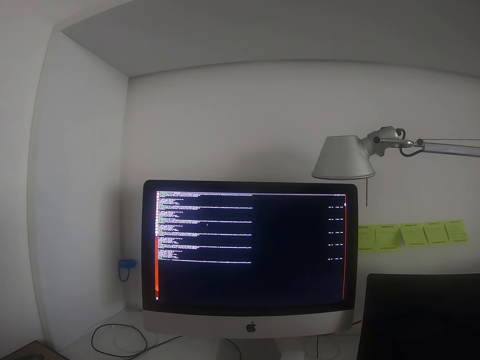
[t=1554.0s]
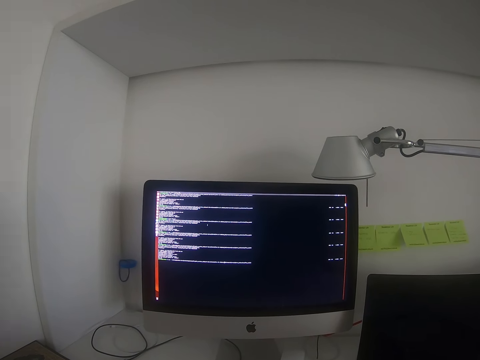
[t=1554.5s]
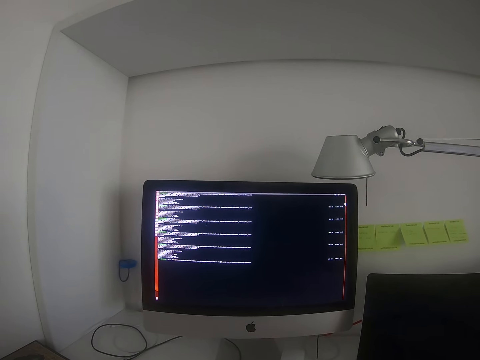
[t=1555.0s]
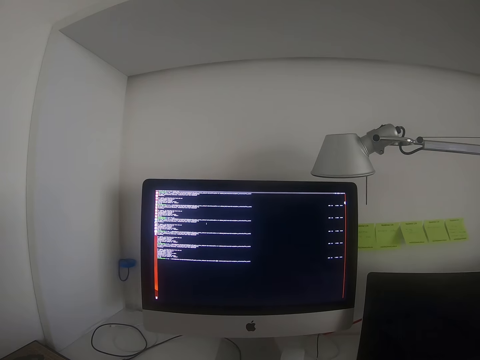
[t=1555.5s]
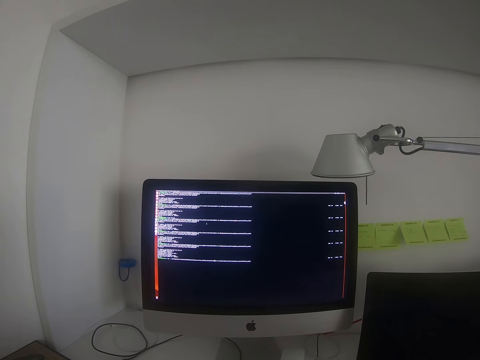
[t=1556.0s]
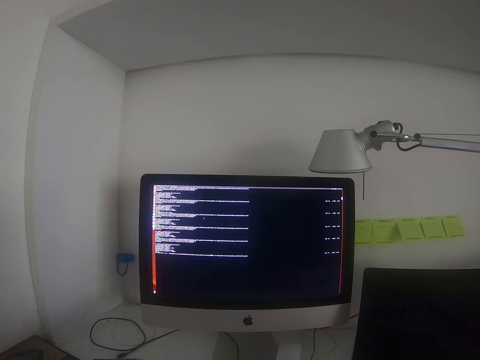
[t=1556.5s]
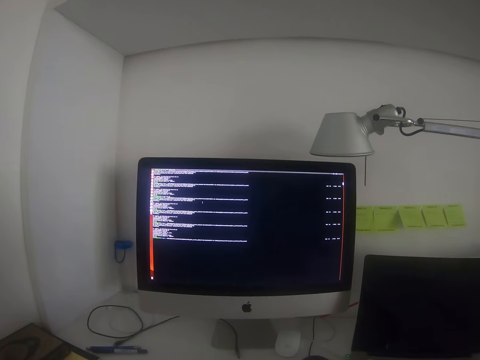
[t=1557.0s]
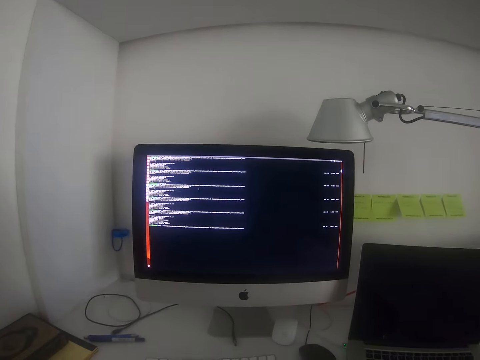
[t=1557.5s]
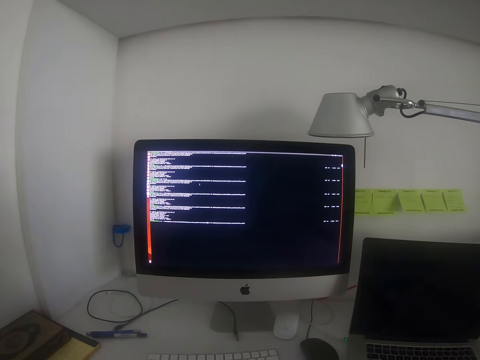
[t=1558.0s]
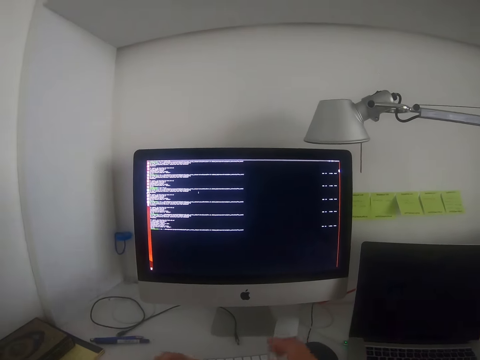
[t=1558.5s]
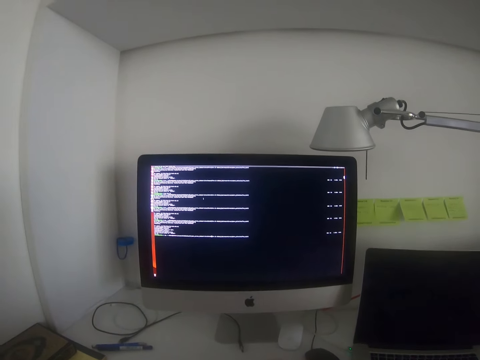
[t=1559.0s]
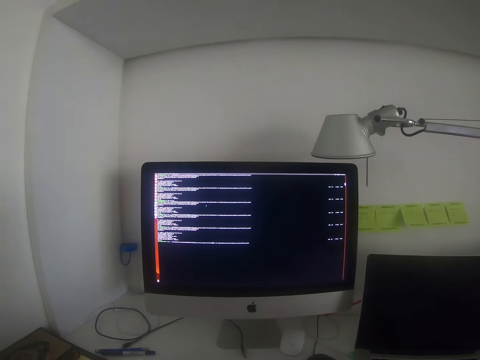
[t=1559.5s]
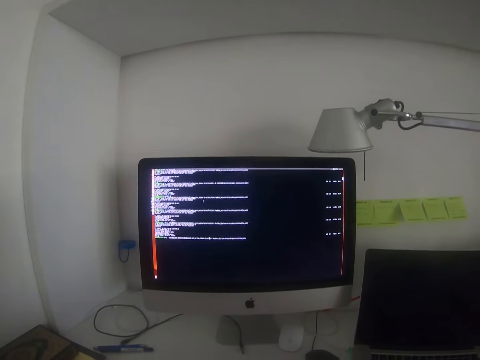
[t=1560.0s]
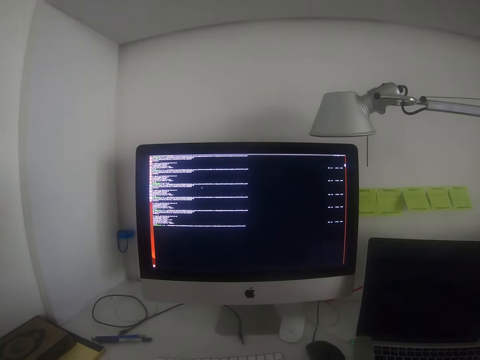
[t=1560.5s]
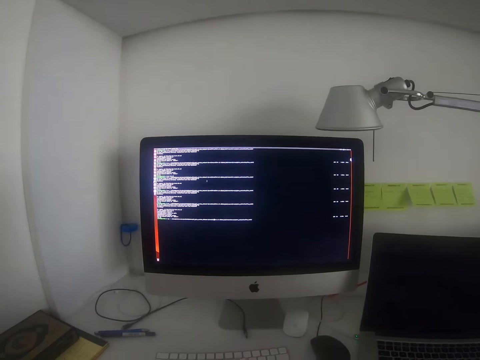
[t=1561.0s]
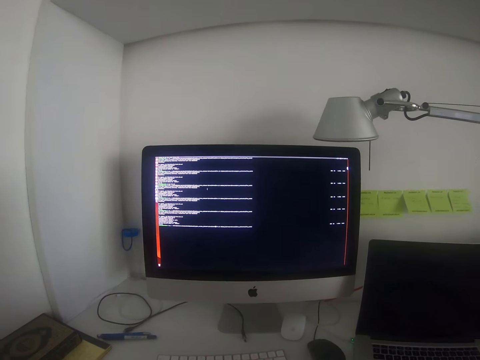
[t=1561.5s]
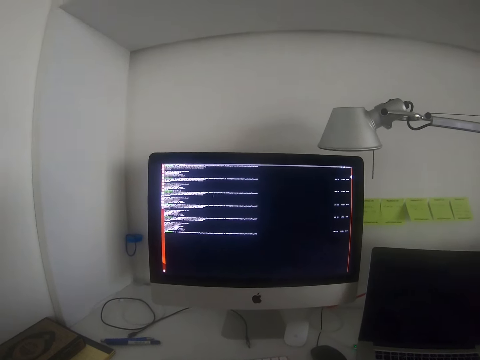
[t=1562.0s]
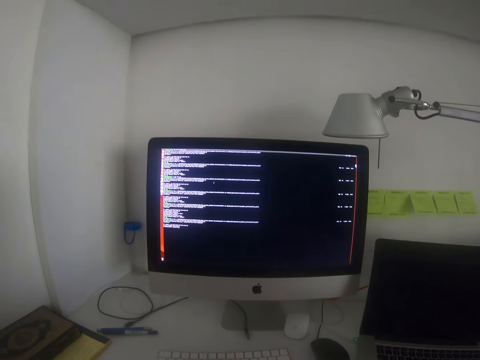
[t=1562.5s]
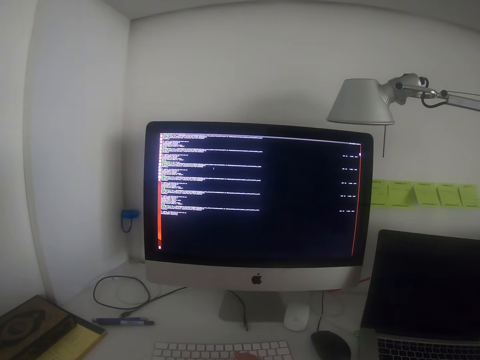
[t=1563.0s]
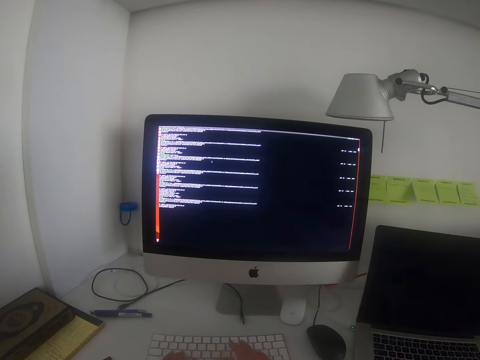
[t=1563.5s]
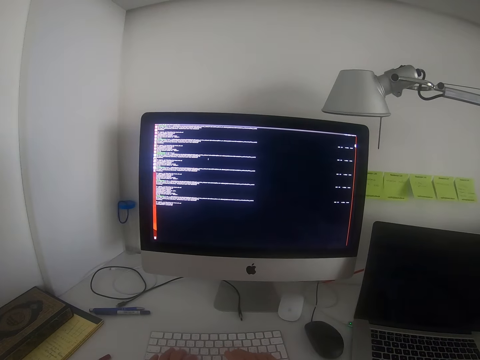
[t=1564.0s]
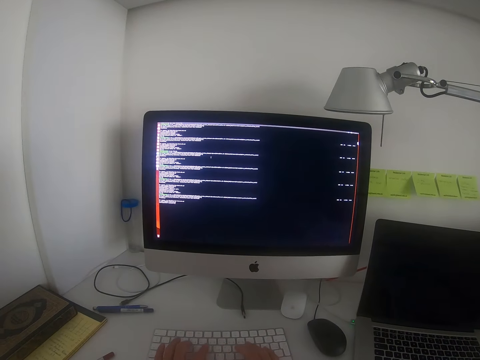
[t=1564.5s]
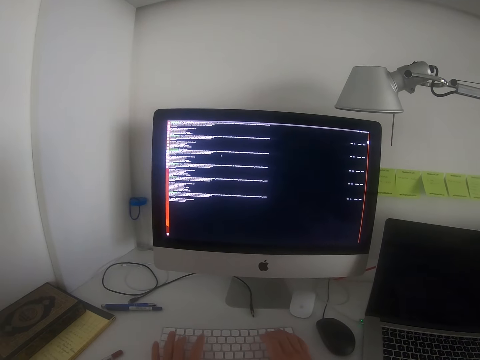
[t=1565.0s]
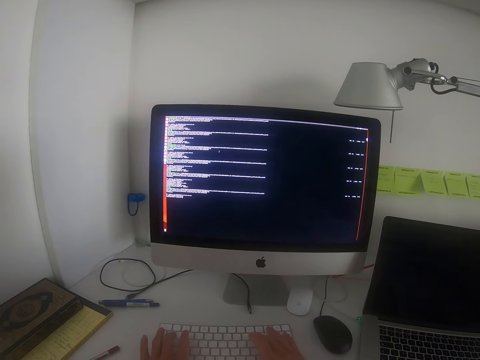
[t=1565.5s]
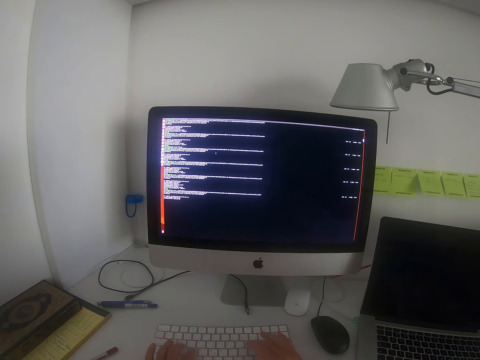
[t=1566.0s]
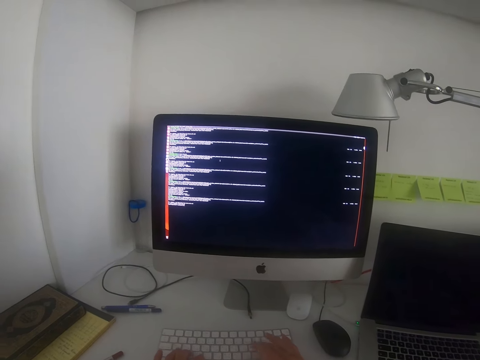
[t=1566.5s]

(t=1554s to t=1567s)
The camera wearer raises the right hand. They lower both hands. They type on the keyboard. They look at the monitor. They press the keyboard.

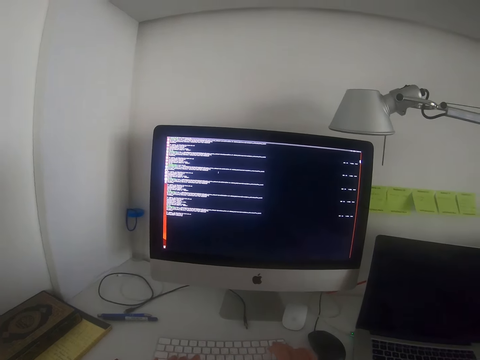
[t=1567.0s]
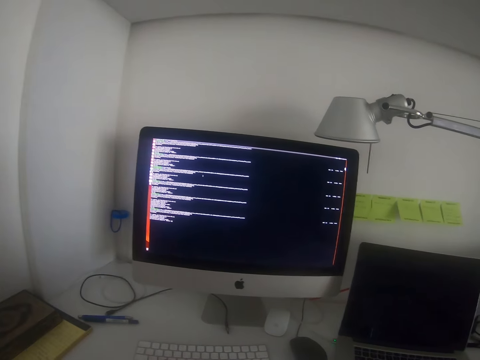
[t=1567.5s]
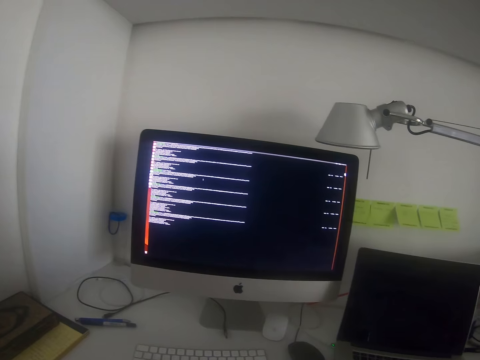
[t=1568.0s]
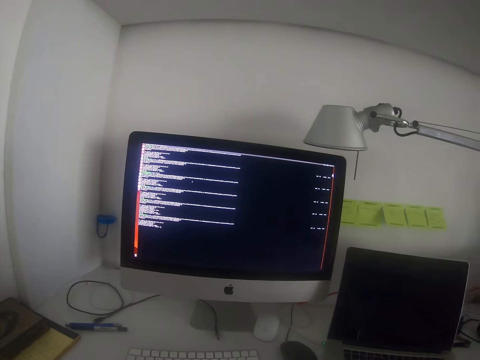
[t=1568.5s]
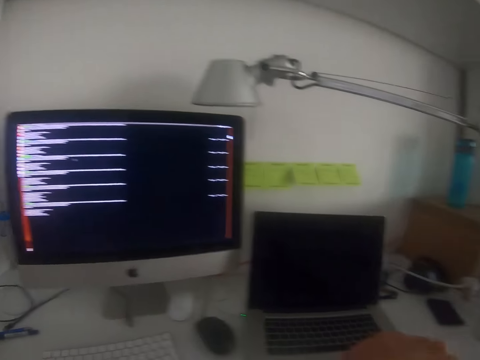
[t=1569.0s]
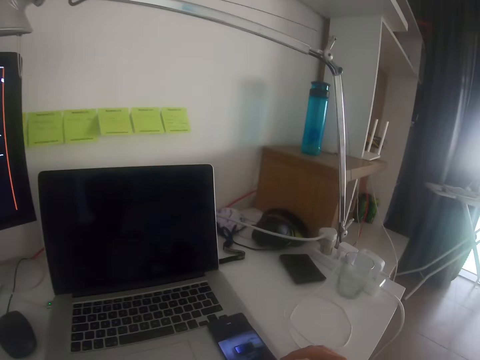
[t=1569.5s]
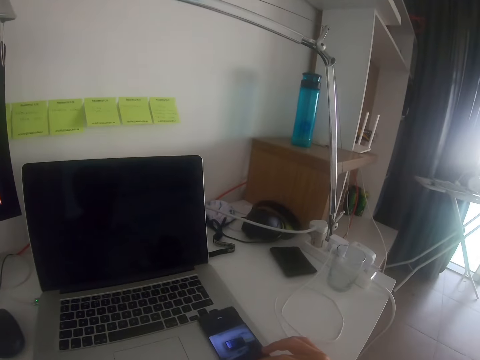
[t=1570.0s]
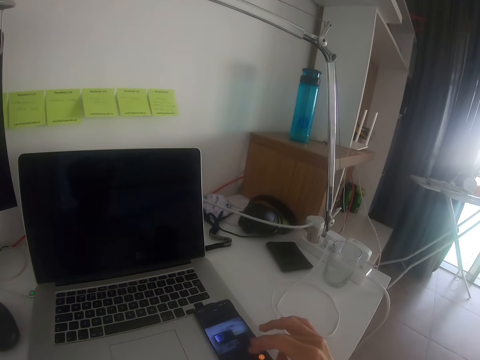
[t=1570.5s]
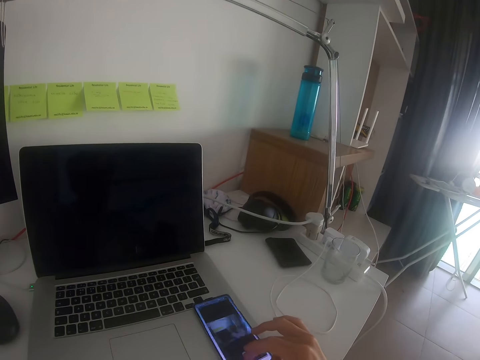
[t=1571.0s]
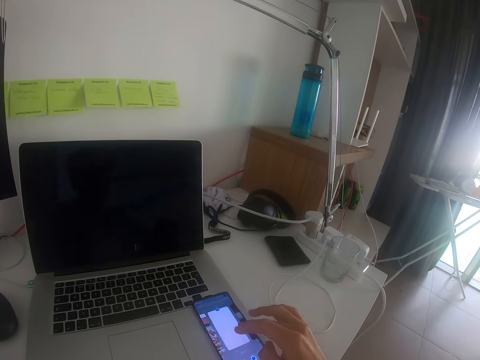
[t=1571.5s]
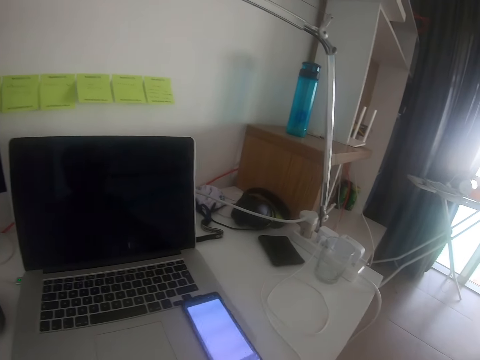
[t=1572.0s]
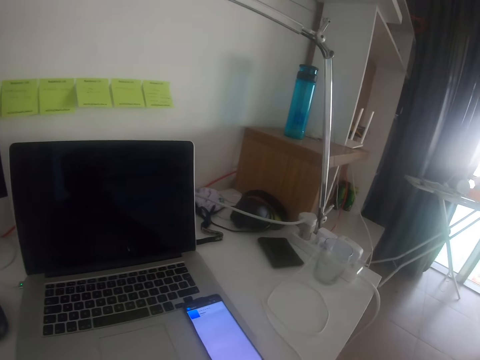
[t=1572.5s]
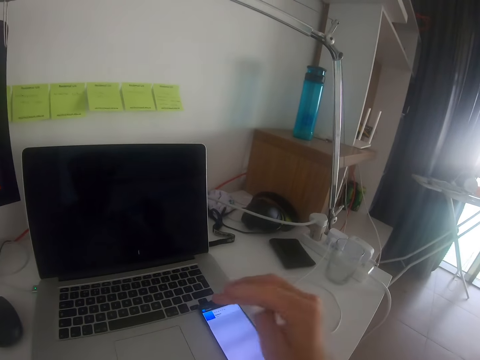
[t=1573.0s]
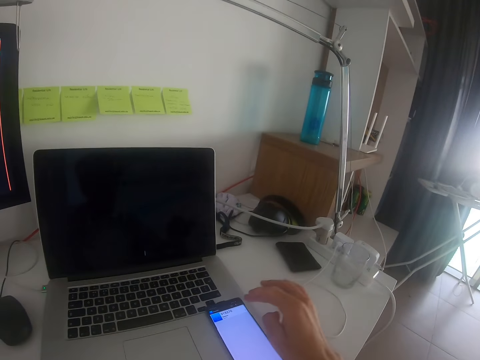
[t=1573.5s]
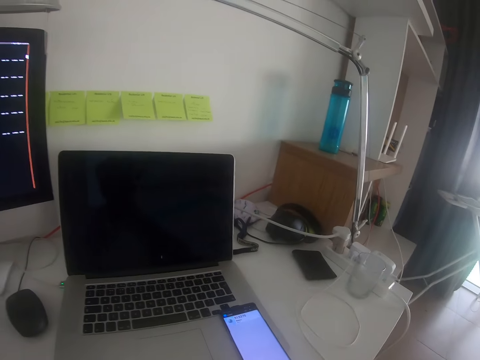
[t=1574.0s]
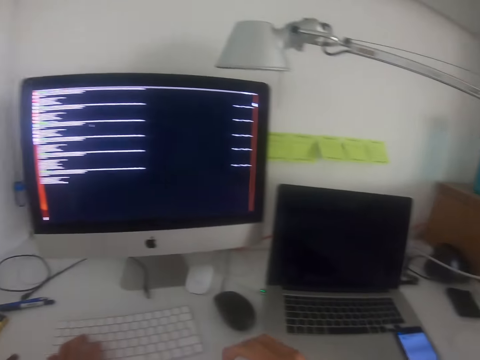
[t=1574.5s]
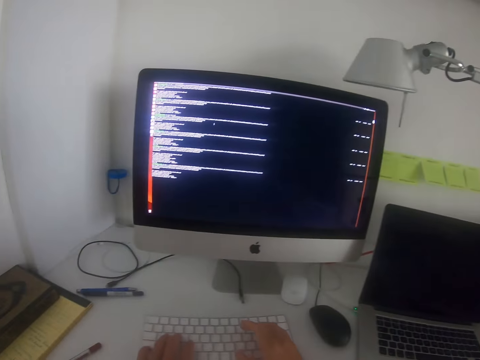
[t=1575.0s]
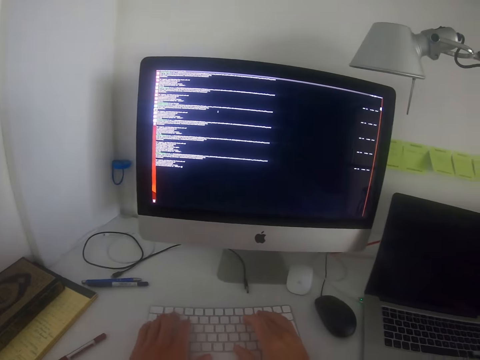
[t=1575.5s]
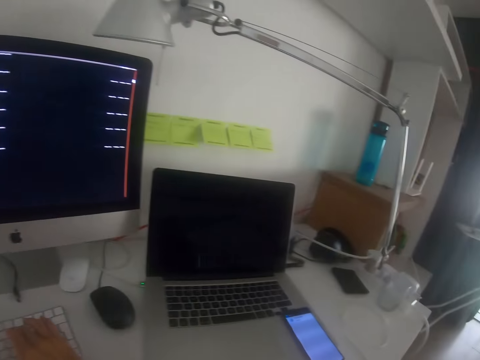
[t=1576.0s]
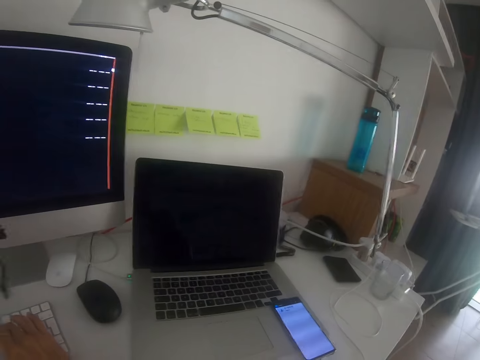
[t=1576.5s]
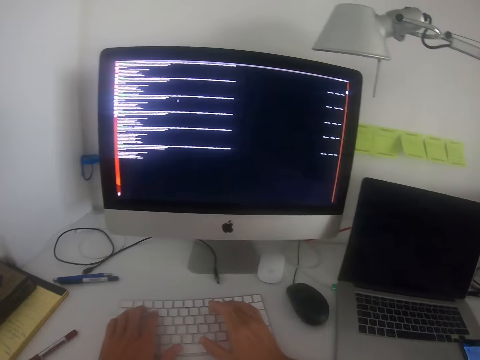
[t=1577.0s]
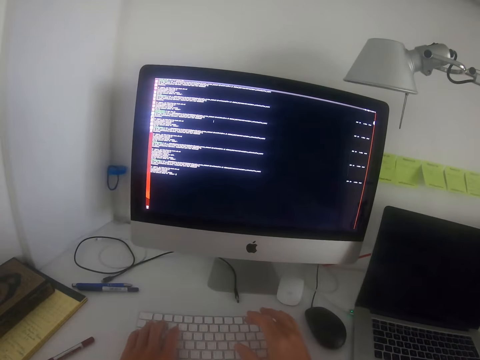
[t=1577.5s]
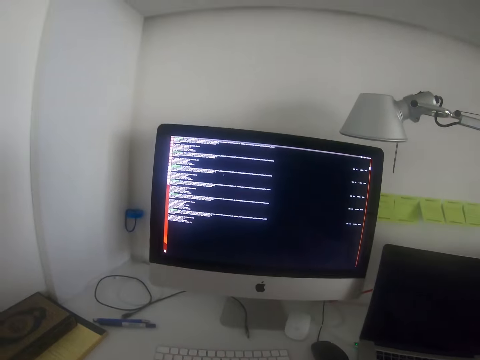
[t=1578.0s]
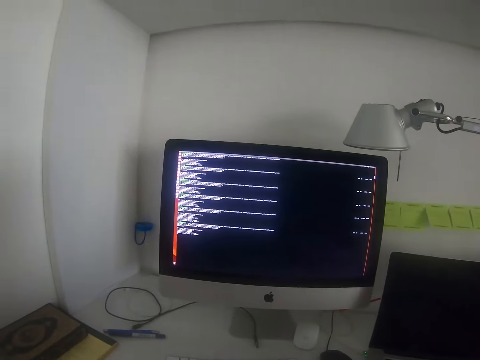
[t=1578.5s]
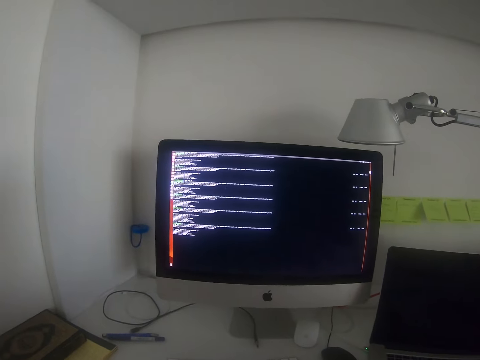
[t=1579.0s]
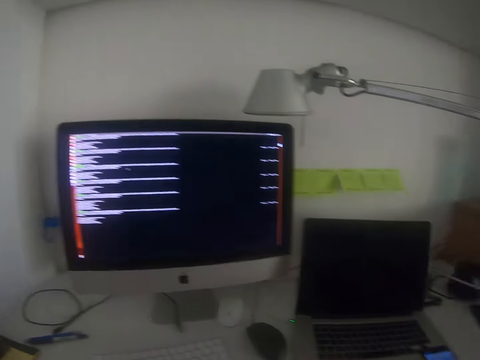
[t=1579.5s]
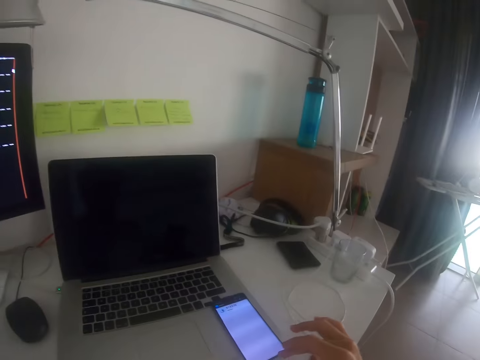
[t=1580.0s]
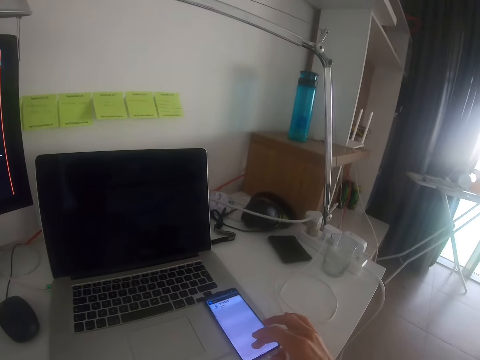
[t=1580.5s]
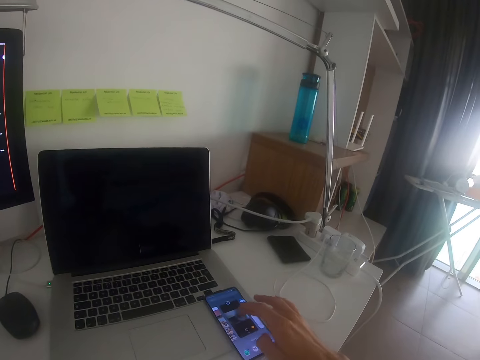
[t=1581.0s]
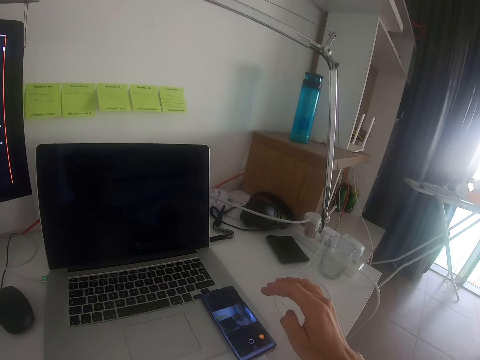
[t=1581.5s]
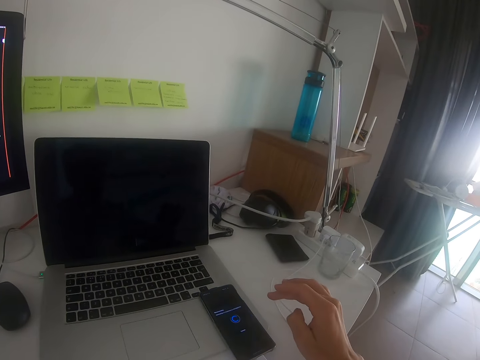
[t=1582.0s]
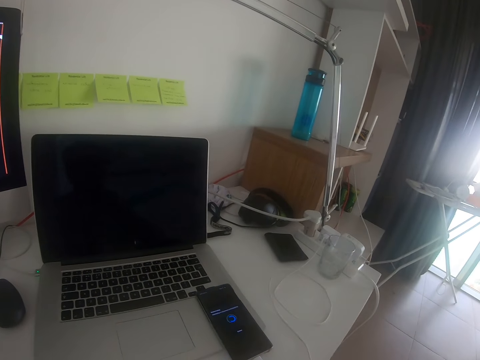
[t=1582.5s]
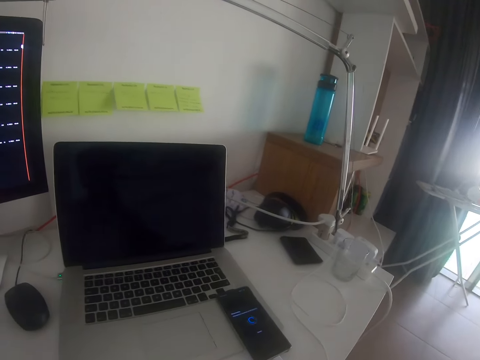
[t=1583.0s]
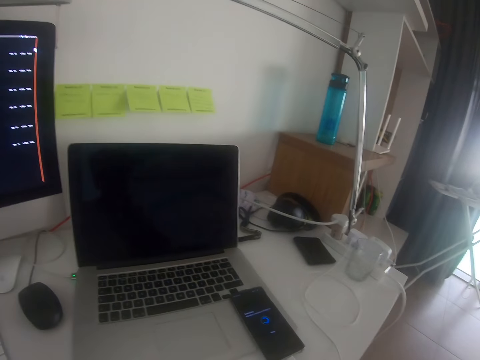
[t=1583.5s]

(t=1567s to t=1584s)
The camera wearer stops pressing the keyboard. They look around. They dial the phone. They look around. They type on the keyboard. They look around. They look at the phone. They type on the keyboard. They look around. They dial the phone.
